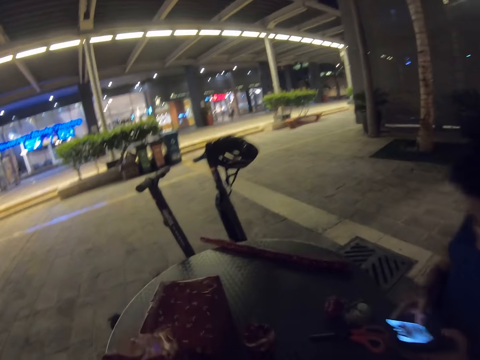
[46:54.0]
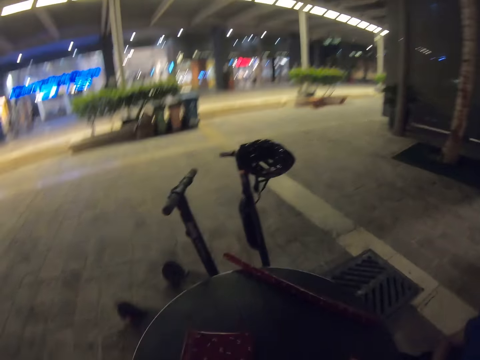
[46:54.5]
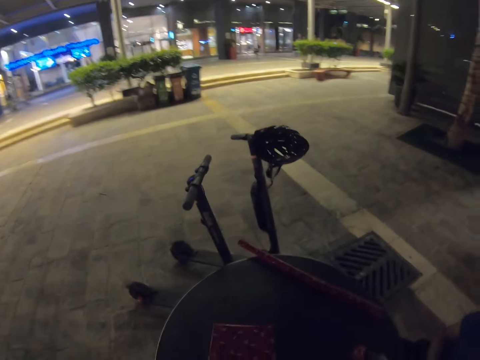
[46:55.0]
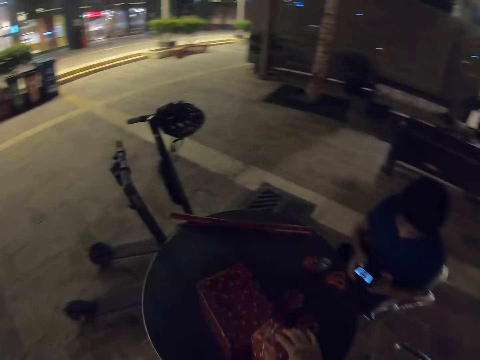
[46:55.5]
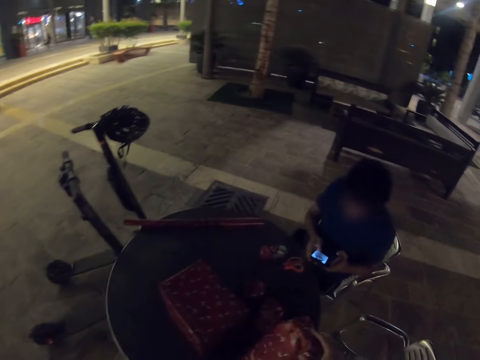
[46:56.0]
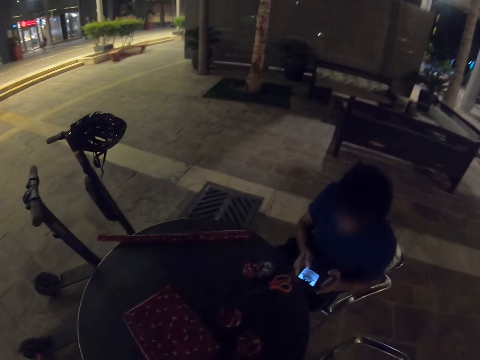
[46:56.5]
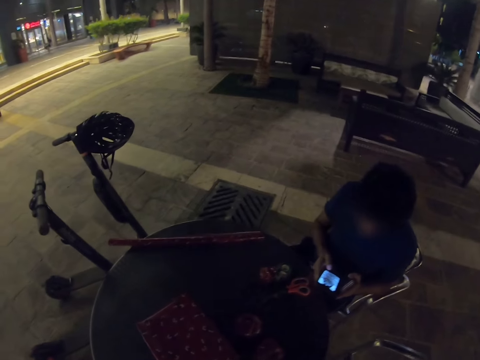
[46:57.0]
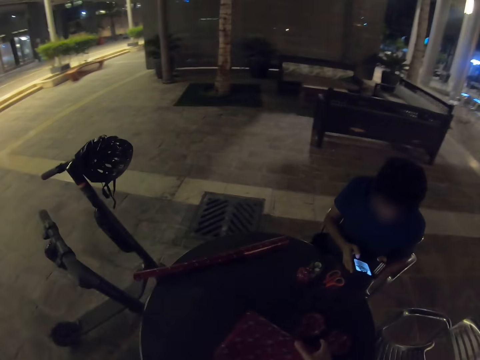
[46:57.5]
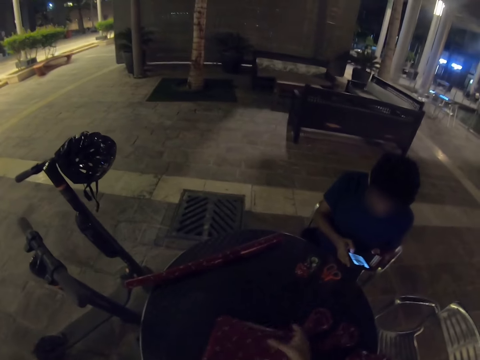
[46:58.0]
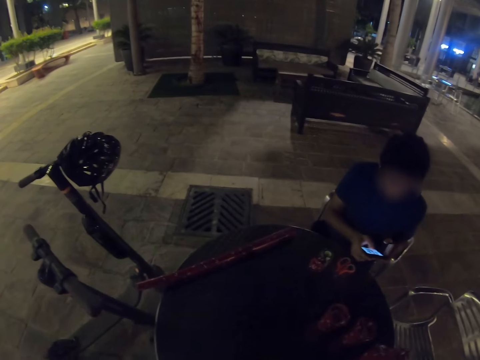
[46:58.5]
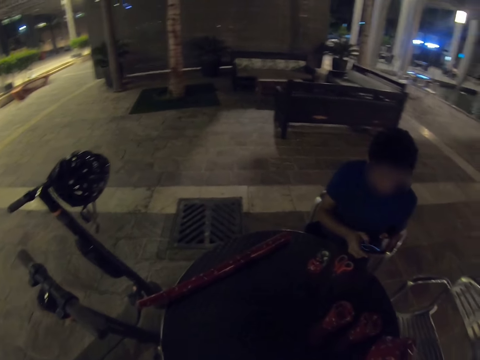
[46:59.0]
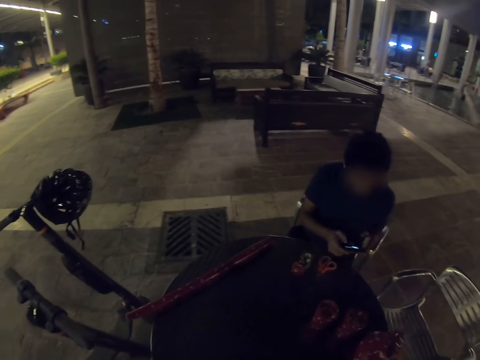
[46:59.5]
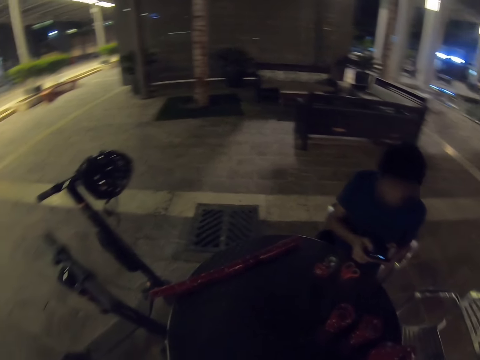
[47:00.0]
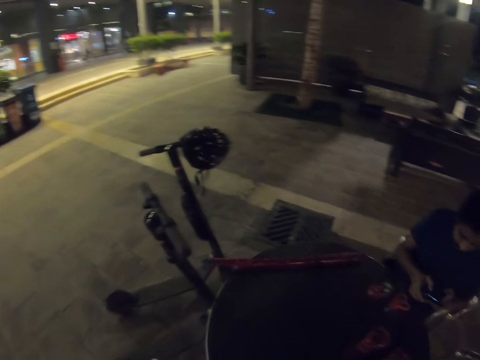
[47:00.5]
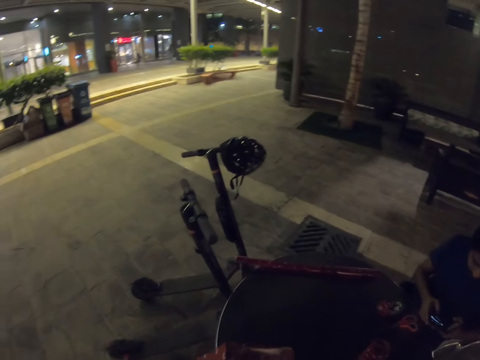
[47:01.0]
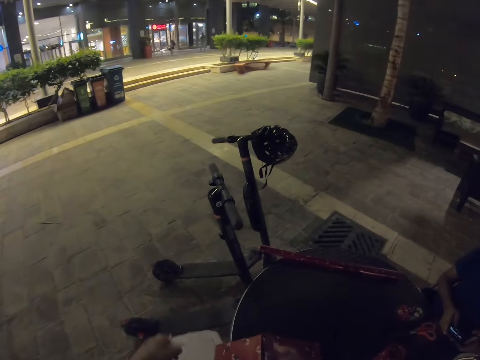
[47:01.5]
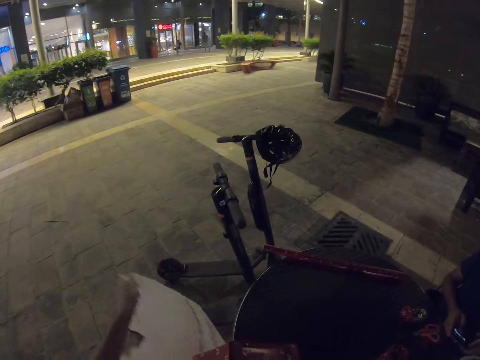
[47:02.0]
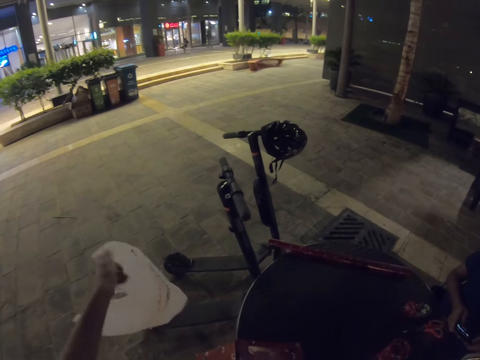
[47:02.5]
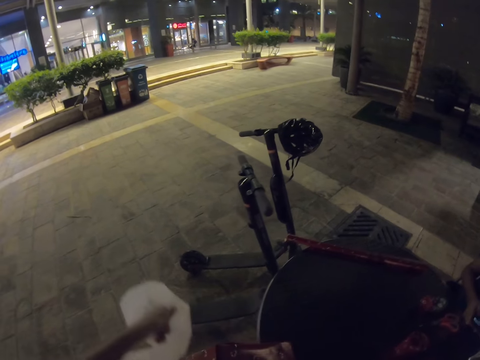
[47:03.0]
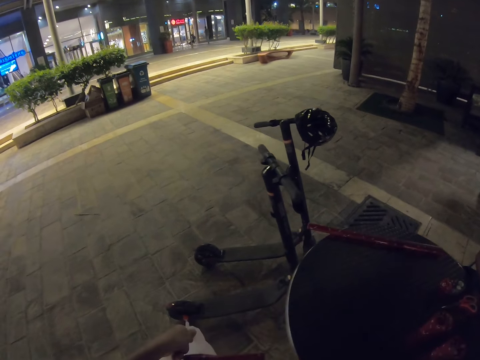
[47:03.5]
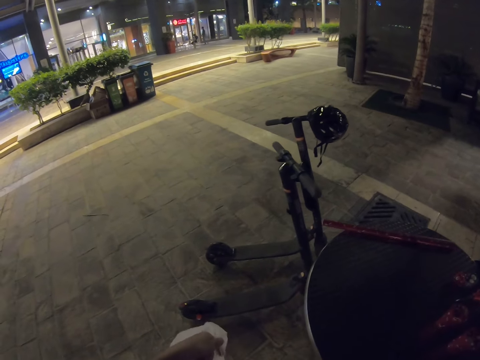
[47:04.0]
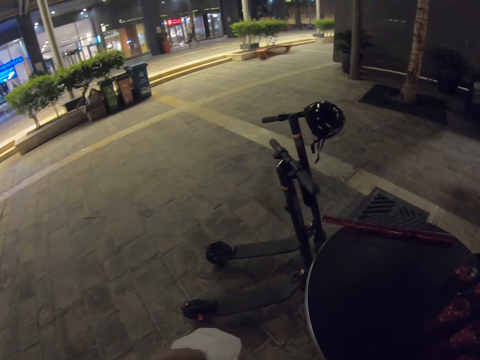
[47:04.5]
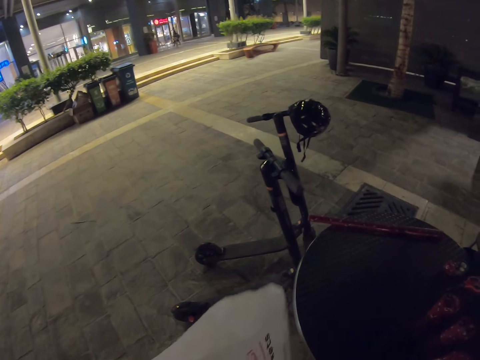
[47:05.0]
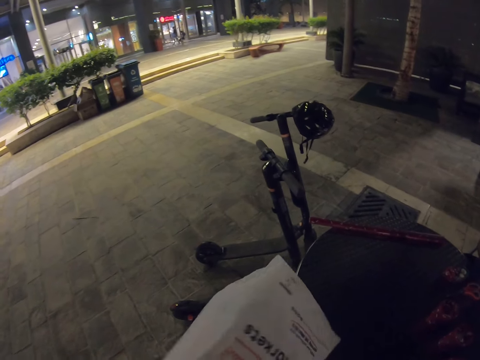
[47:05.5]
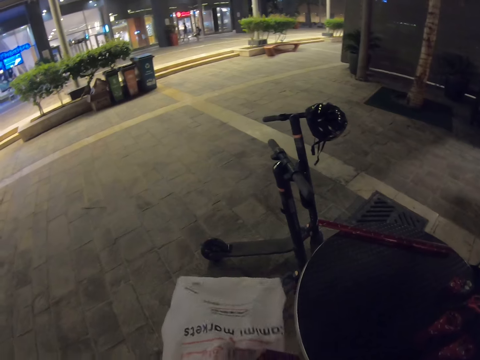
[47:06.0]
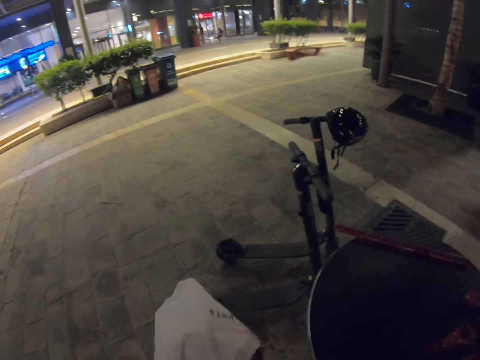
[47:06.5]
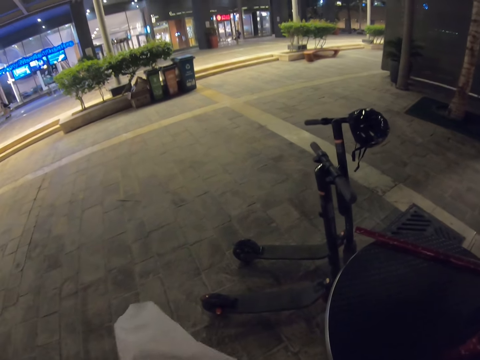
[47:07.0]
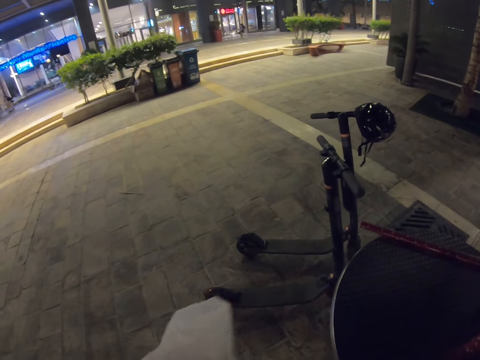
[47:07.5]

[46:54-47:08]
The camera wearer picks the item from the table. They move their hands. They pick the box from the table. A person scrolls the phone. The camera wearer holds the plastic bag with the left hand. They adjust the shopping bag. They place the box in the plastic bag.

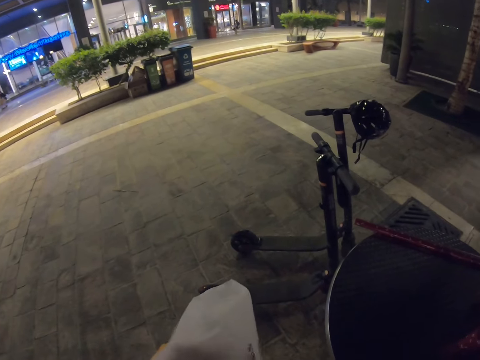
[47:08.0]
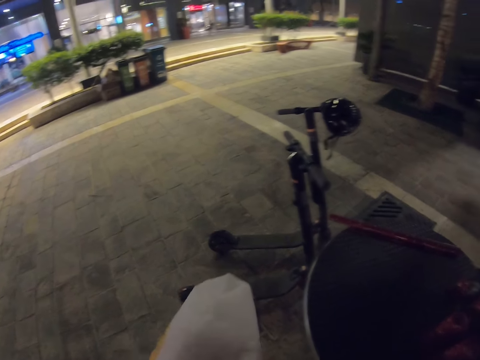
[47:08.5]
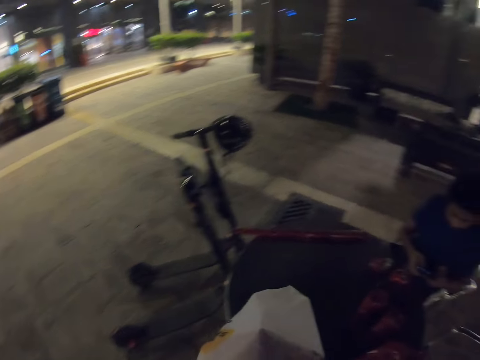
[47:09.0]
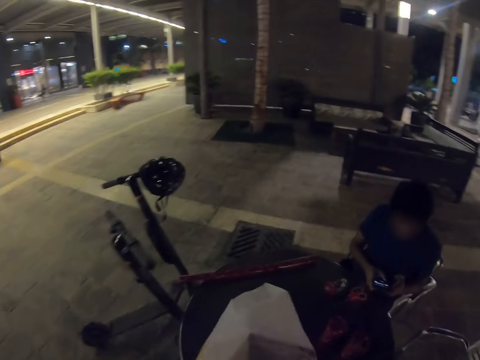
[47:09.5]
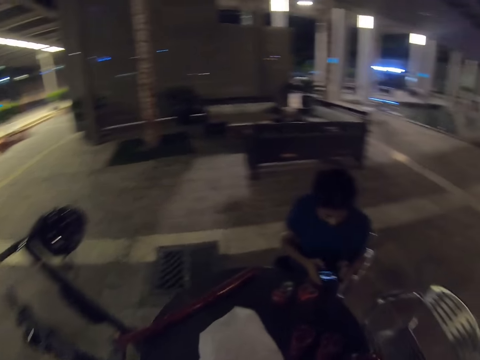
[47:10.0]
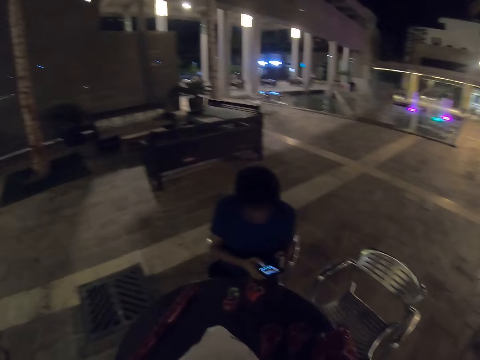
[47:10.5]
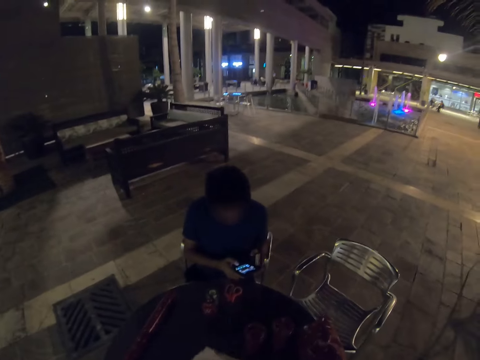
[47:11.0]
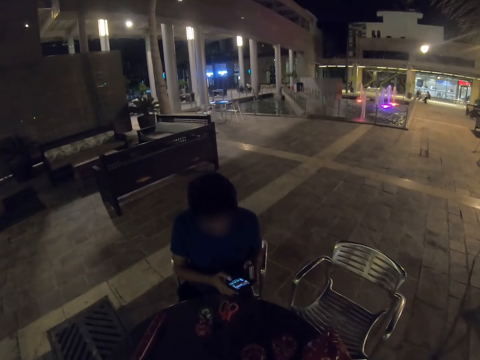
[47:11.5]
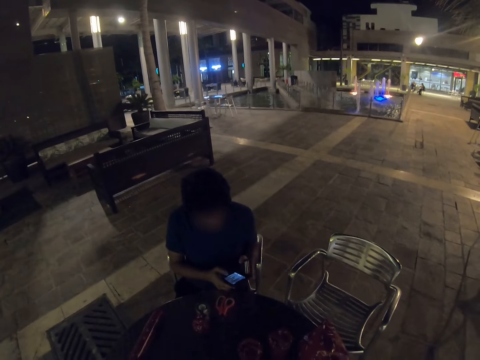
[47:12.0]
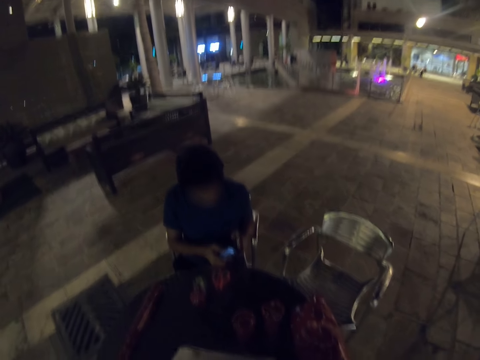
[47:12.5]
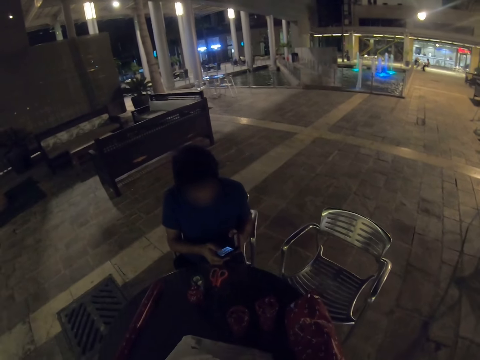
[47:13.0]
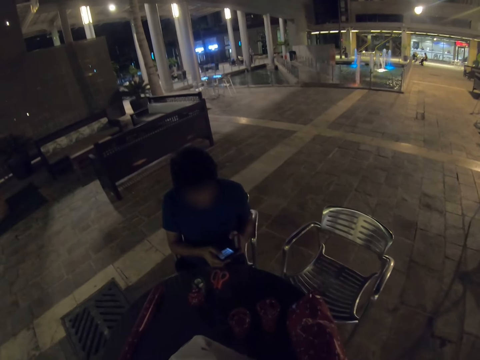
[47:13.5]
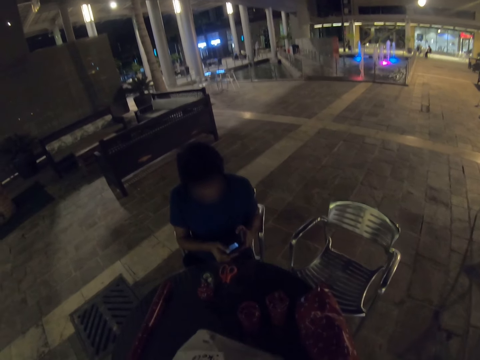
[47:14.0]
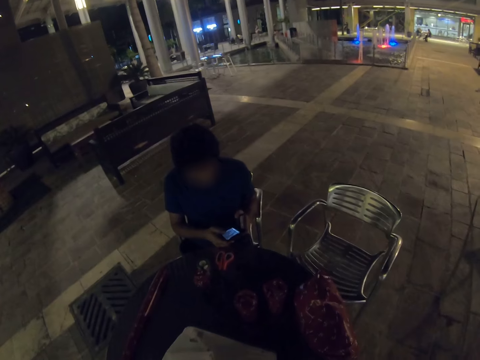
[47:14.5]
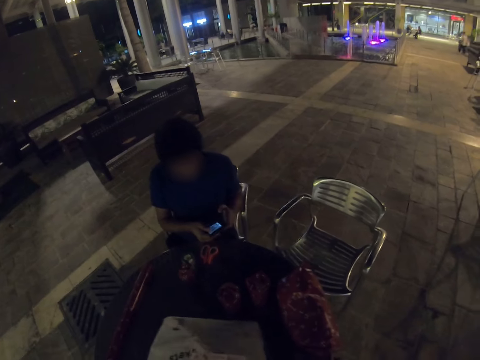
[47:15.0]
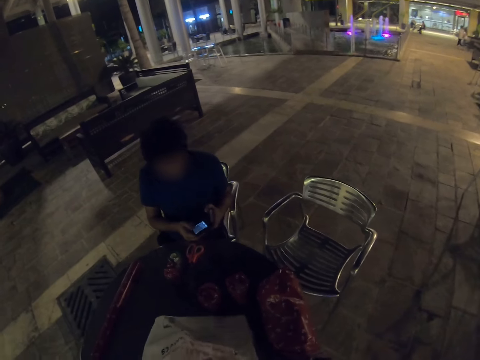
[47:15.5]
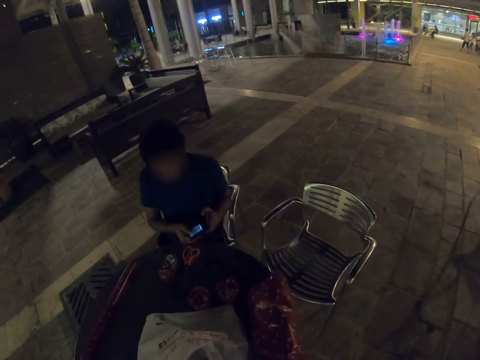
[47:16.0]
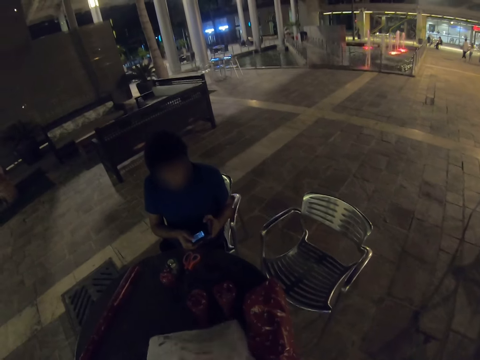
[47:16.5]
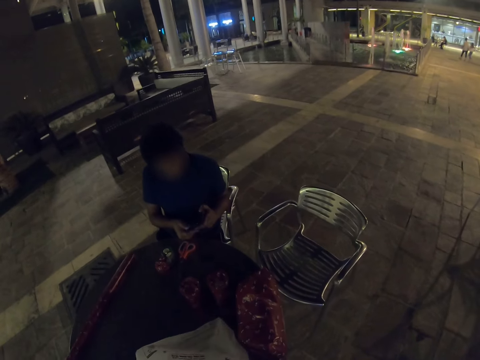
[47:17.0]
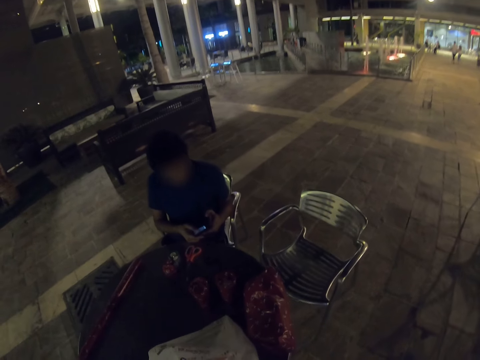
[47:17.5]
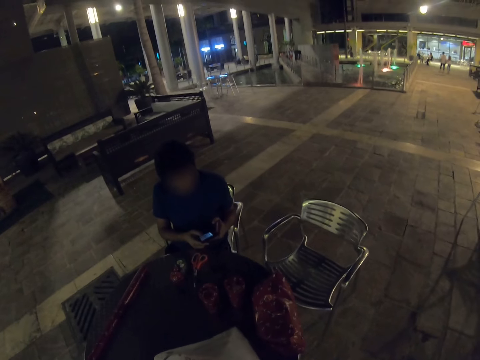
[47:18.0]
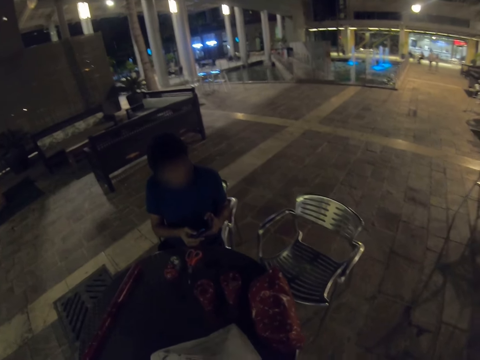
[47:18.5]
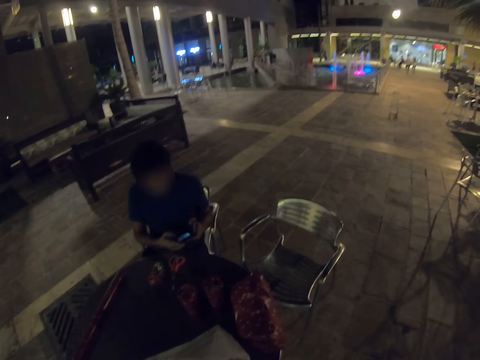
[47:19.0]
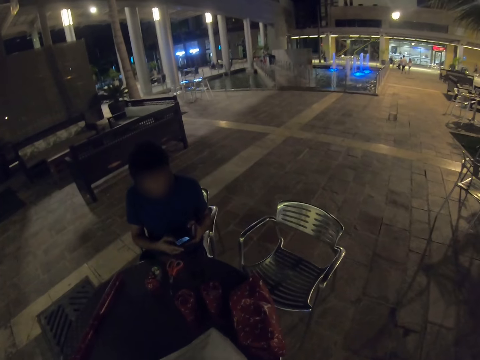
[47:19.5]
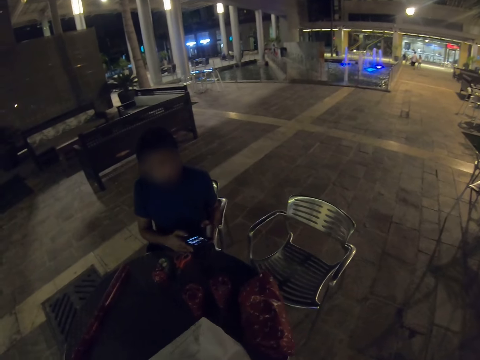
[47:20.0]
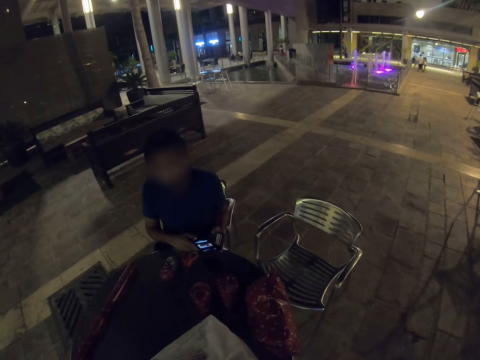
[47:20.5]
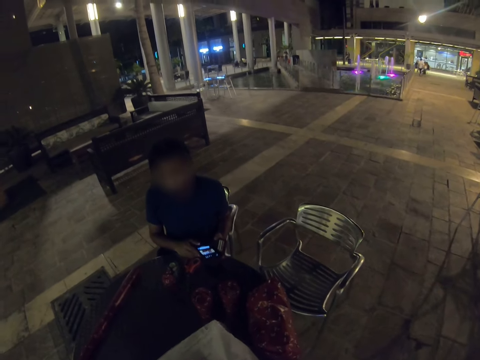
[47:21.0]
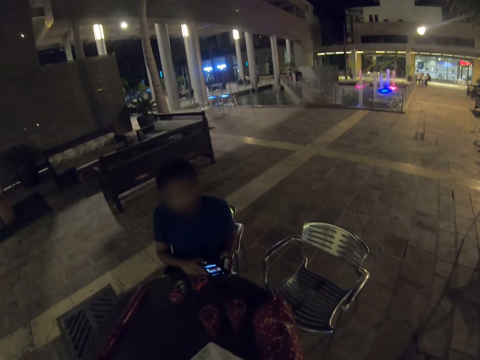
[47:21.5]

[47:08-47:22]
The camera wearer looks around. They place the plastic bag on the table. They move the shopping bag. A person scrolls the phone.
